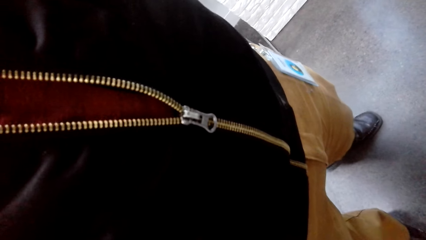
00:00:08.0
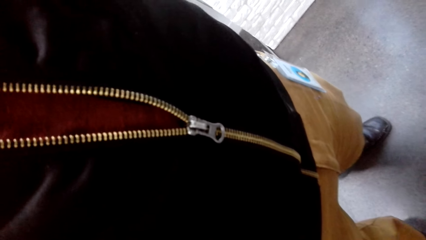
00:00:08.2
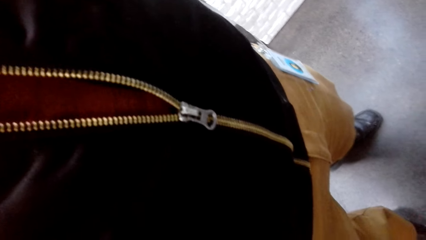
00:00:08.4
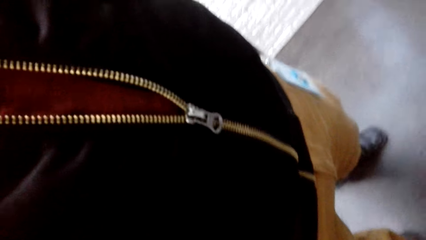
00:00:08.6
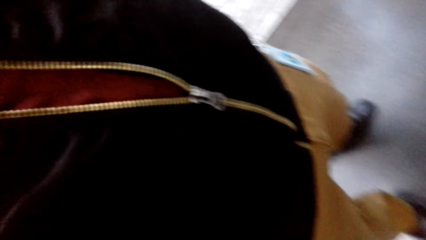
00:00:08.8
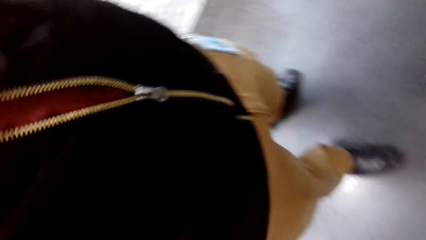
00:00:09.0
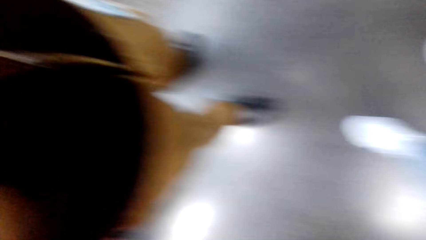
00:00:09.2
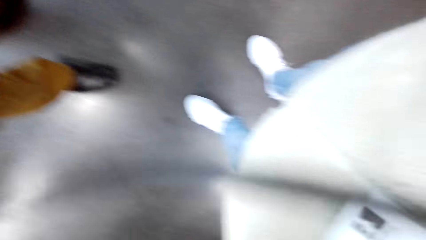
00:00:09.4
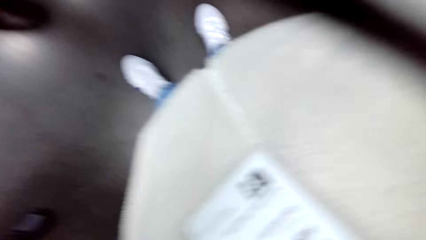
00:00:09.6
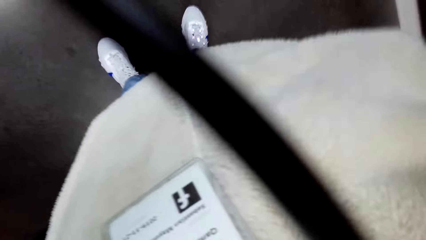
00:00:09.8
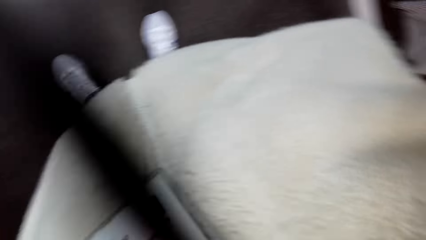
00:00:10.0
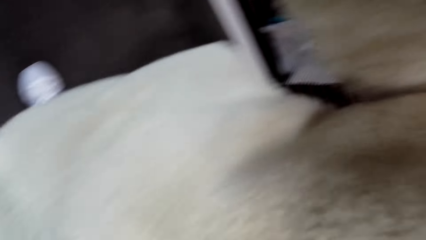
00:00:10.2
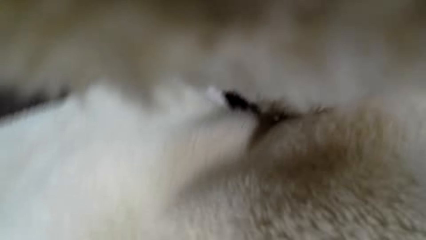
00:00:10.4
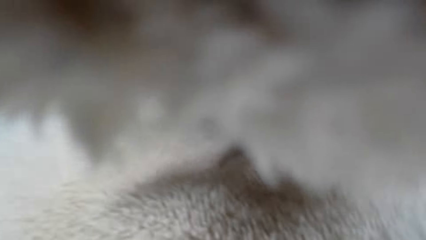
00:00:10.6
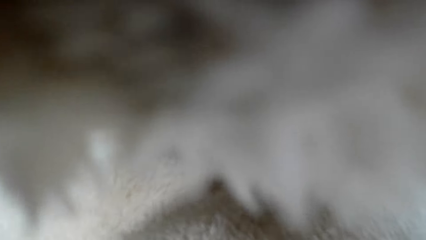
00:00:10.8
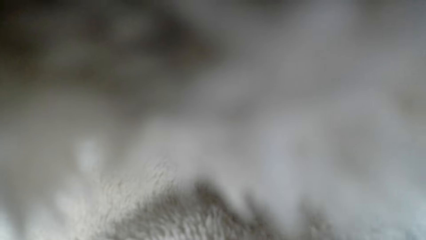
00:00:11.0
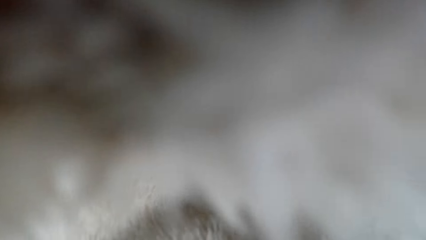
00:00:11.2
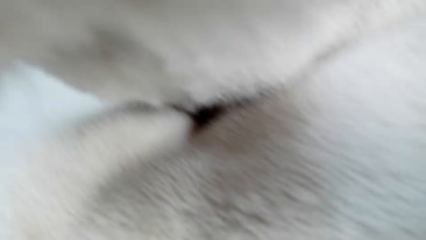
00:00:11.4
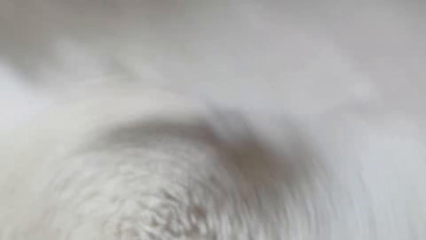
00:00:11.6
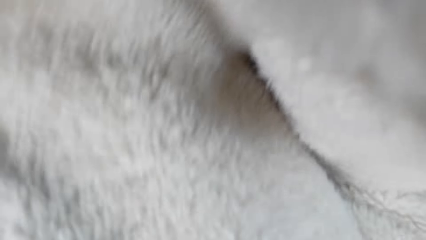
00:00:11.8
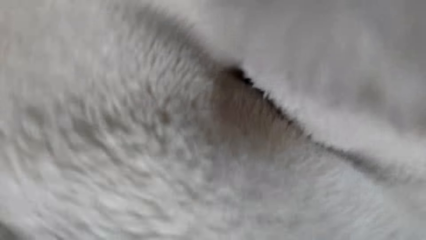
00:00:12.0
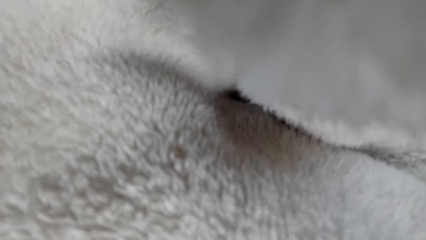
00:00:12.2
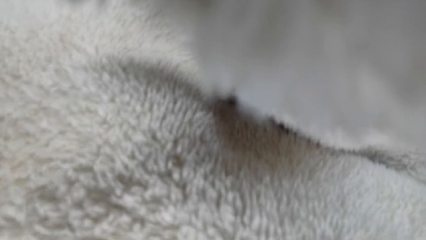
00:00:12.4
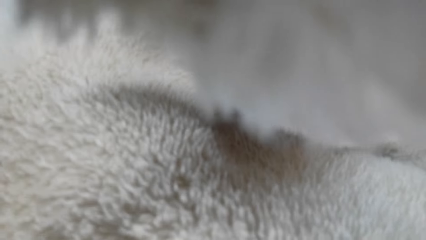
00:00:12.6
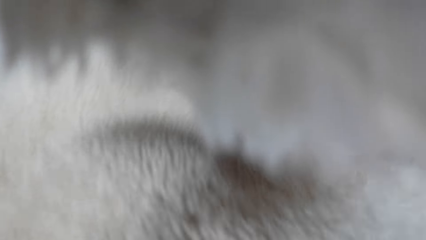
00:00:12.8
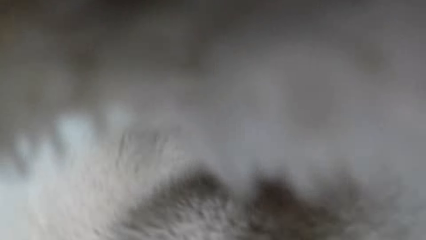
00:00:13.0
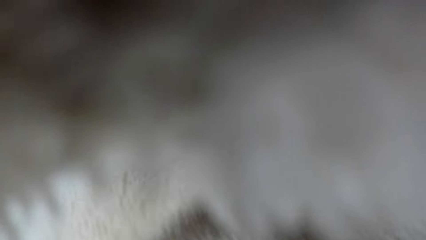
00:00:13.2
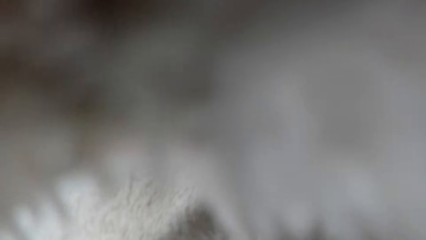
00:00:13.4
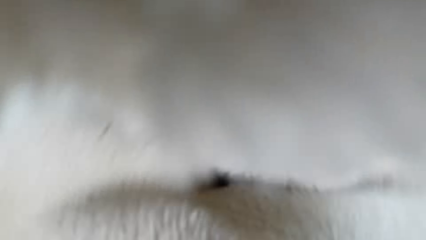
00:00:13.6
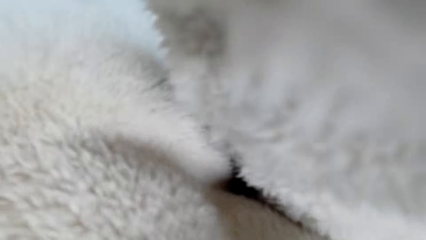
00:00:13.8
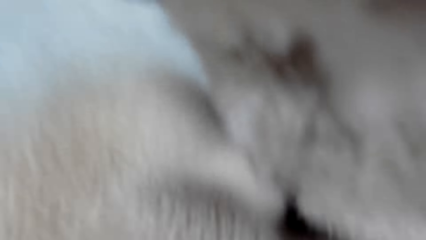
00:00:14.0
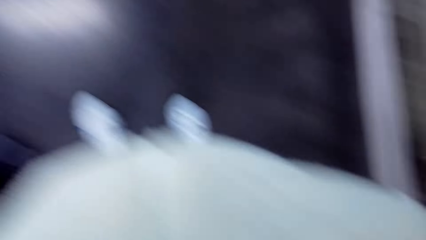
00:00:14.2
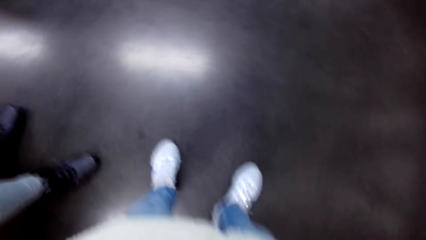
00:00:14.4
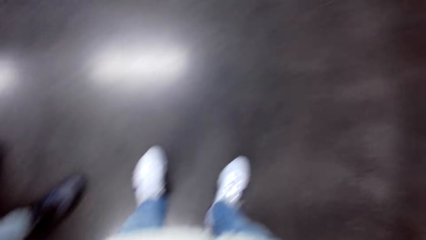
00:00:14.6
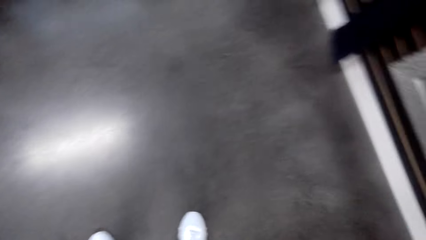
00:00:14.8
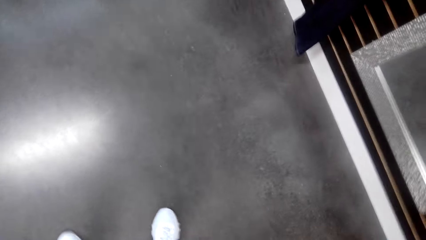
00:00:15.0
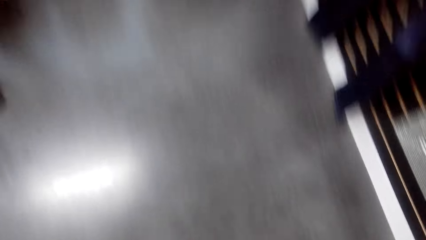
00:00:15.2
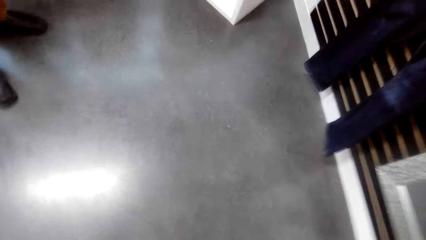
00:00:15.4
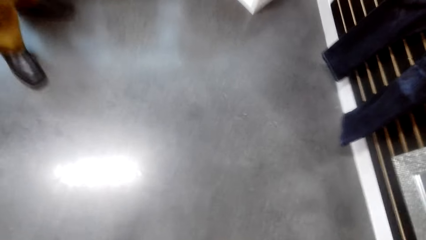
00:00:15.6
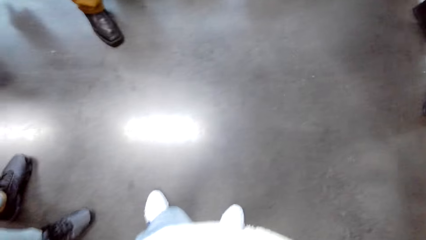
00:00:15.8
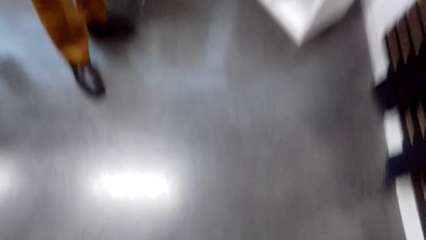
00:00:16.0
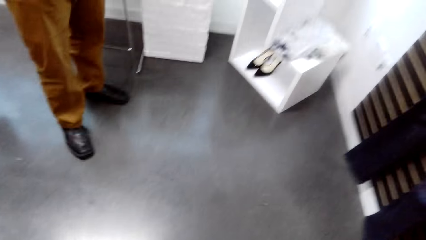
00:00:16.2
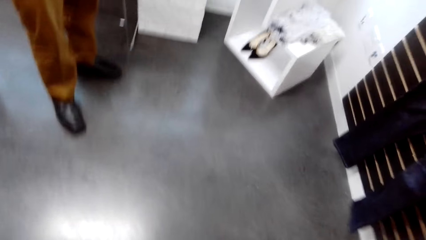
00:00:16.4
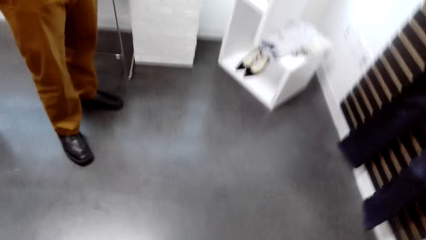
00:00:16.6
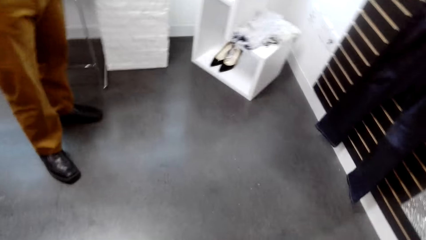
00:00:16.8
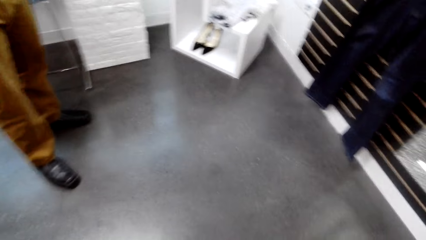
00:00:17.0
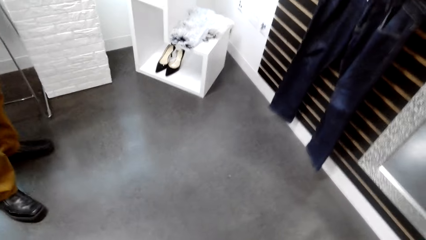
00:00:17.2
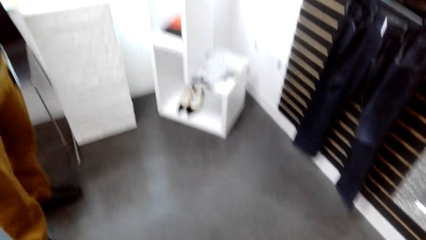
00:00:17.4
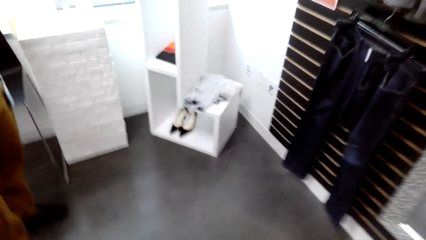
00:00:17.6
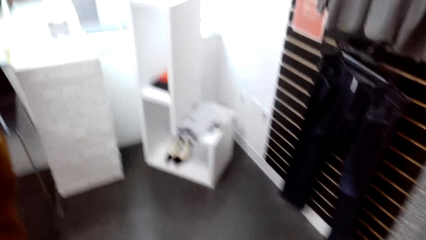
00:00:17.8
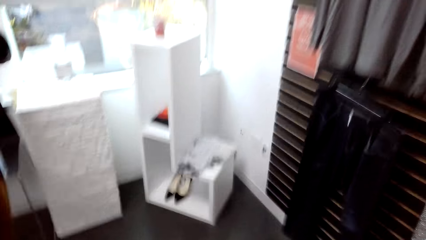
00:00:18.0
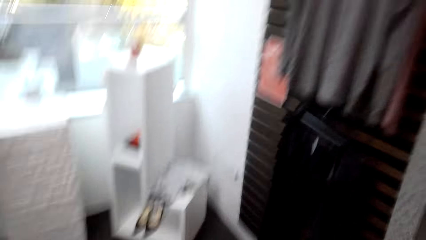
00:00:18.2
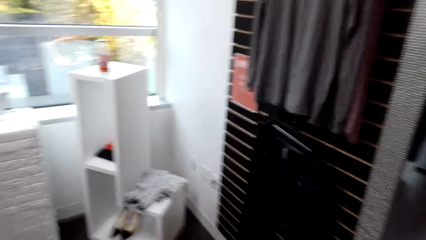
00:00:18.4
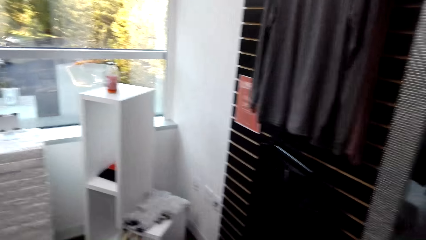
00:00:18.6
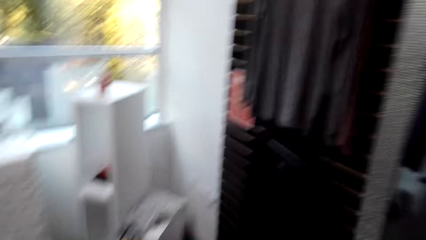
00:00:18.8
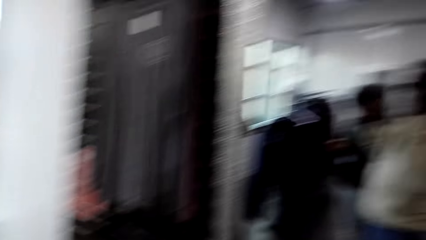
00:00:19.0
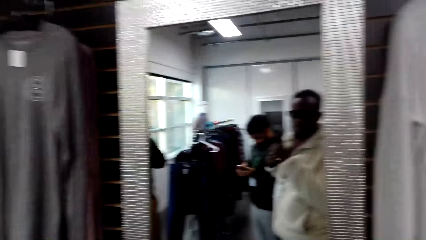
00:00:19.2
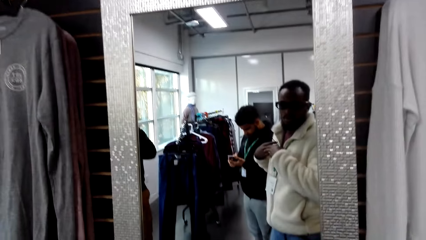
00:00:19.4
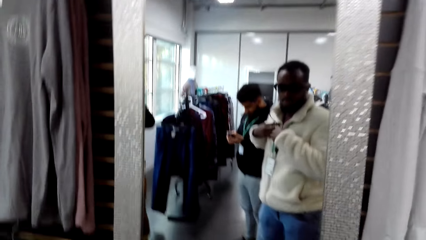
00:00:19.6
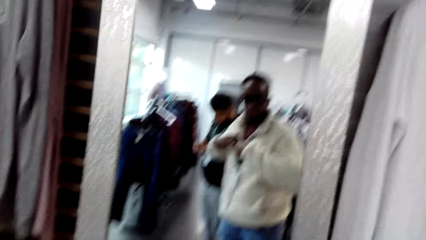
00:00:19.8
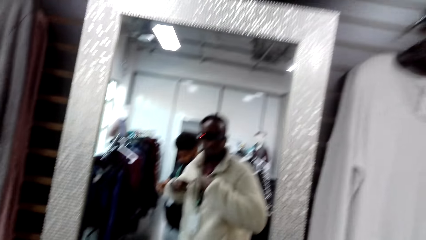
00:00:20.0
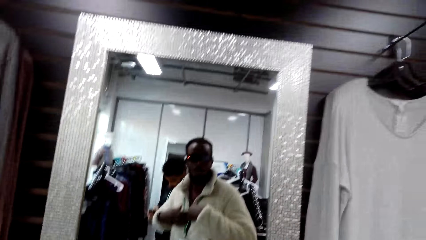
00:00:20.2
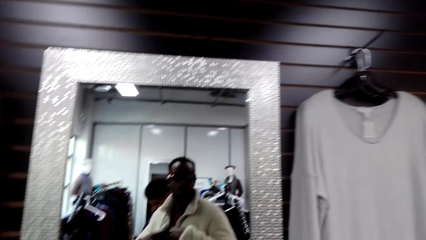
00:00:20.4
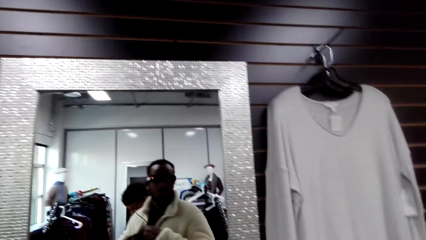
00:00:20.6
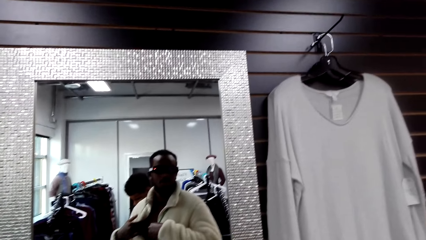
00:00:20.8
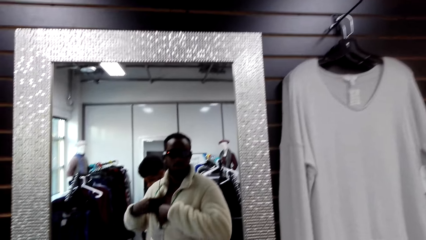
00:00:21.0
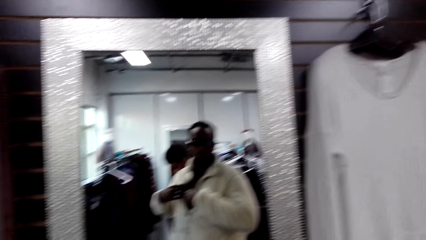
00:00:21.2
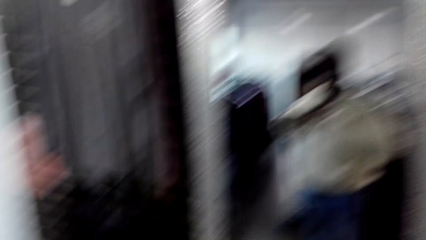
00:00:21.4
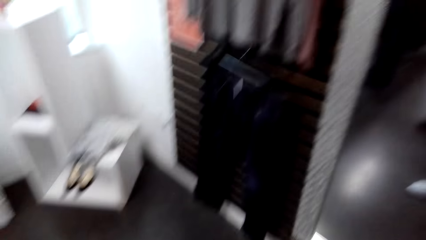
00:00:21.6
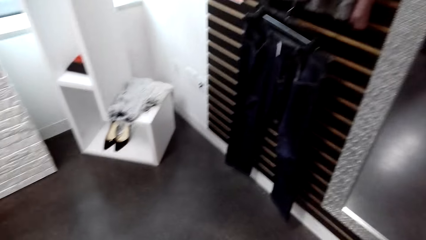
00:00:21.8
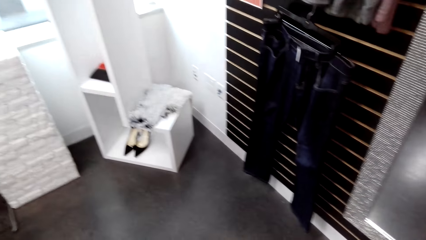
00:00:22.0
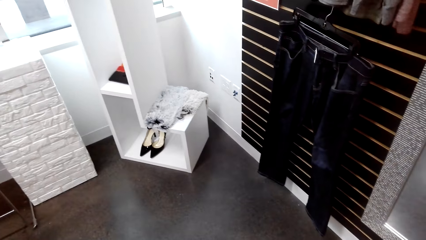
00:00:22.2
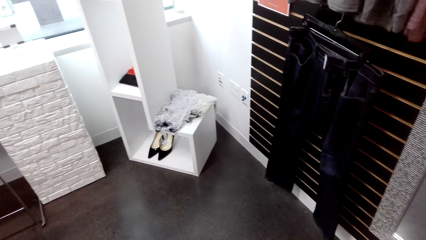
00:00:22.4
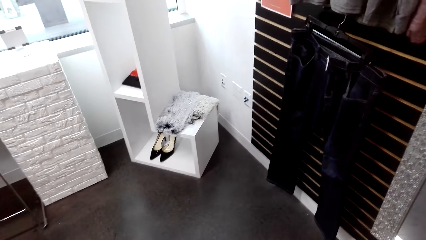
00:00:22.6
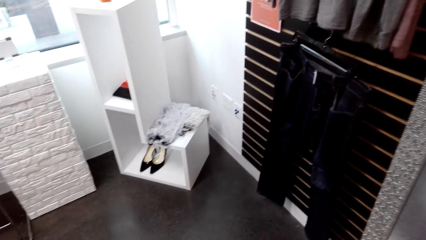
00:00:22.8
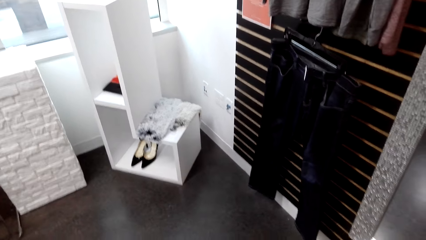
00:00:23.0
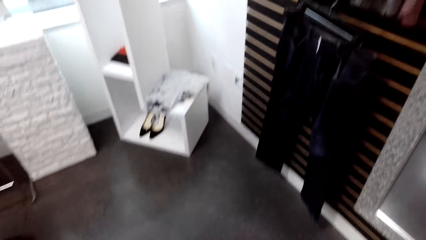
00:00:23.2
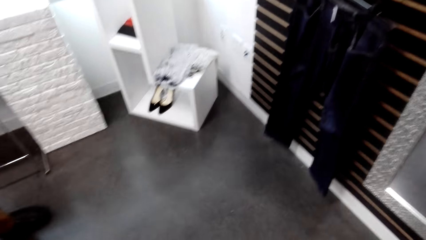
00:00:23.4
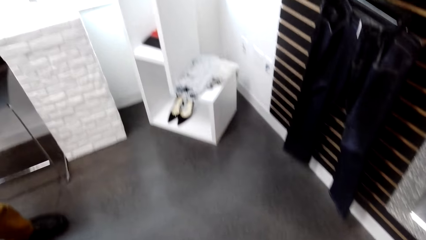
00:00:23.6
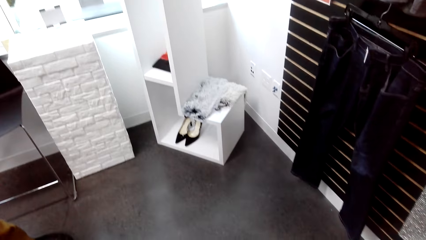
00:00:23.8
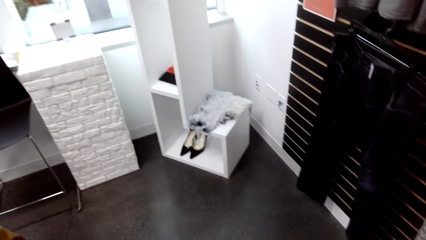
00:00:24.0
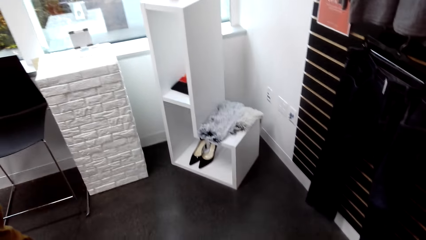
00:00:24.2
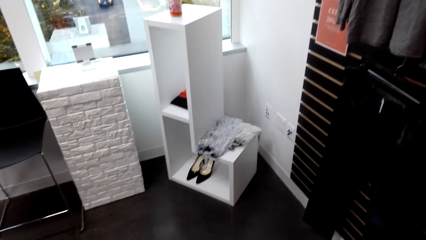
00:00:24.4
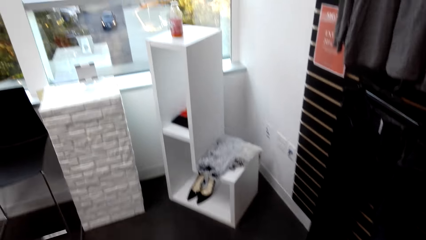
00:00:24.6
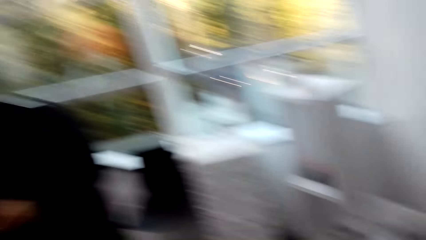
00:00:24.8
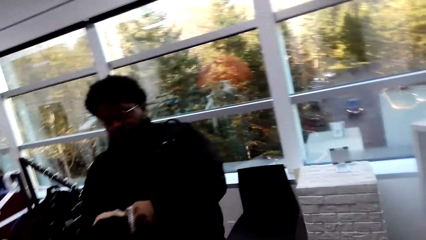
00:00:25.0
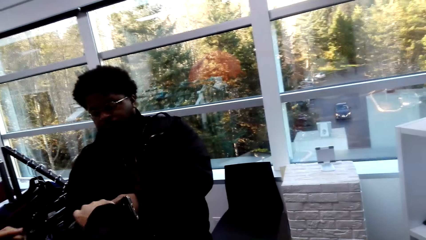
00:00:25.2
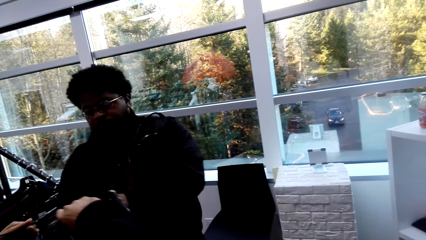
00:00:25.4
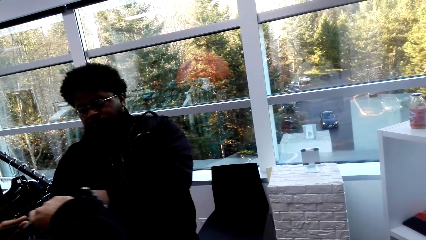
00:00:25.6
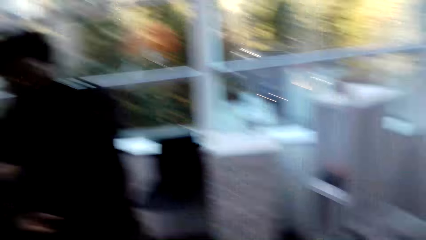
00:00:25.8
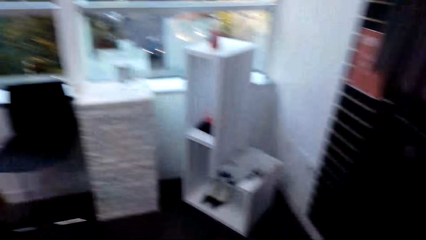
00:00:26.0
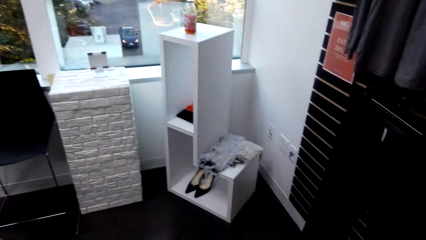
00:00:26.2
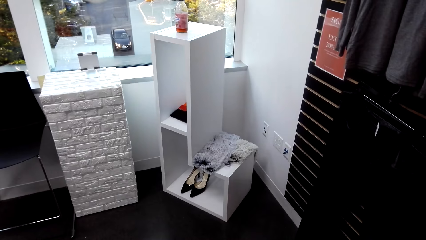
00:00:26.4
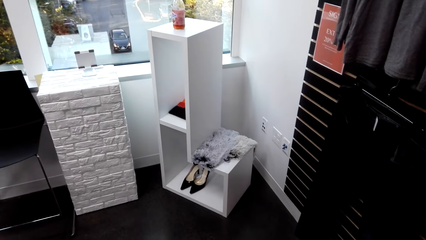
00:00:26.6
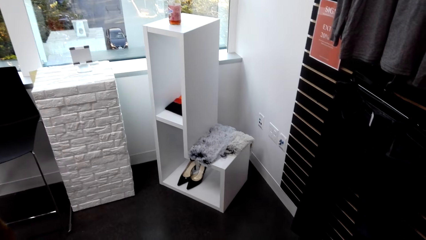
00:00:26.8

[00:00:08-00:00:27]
The camera wearer gives a man a camera. They wear the camera. They look at the mirror. They look around the shop.
